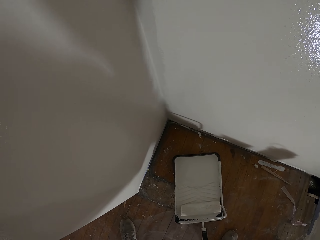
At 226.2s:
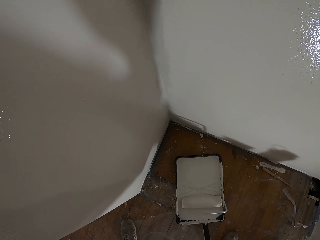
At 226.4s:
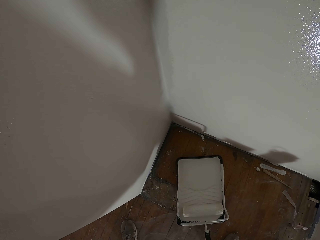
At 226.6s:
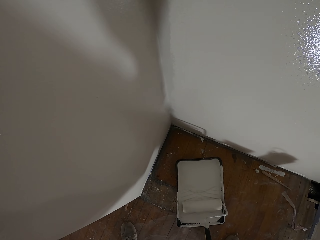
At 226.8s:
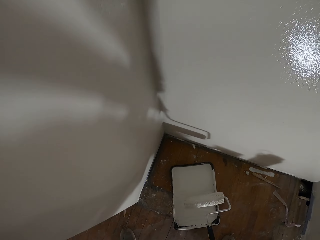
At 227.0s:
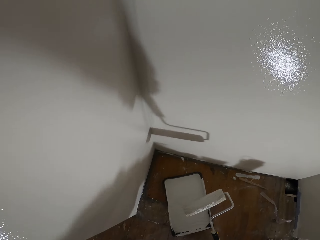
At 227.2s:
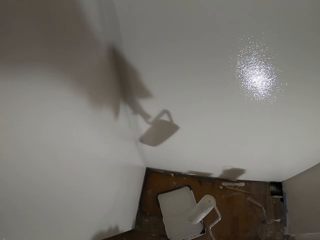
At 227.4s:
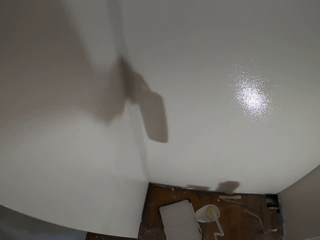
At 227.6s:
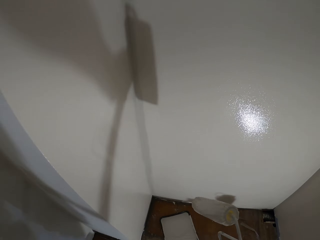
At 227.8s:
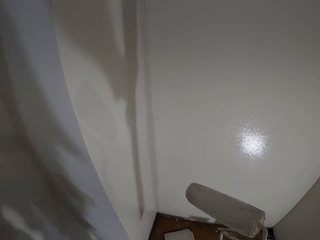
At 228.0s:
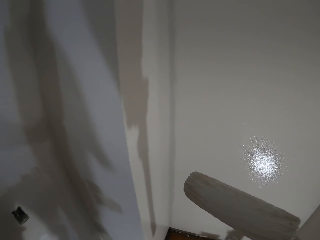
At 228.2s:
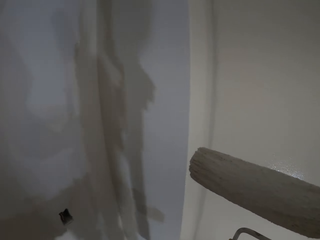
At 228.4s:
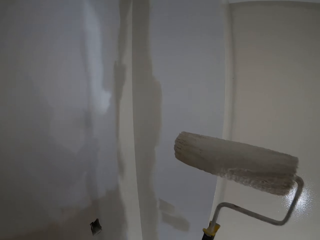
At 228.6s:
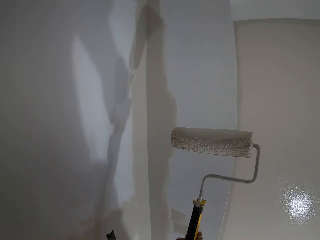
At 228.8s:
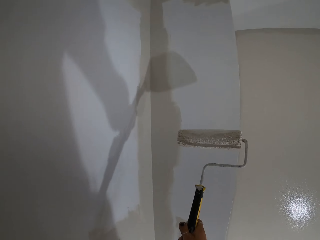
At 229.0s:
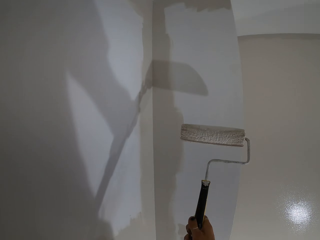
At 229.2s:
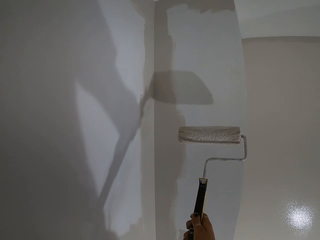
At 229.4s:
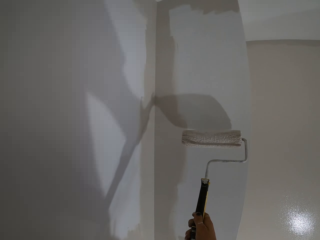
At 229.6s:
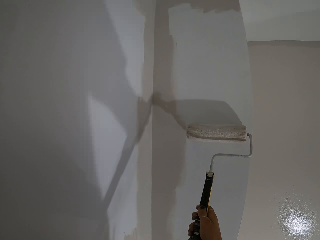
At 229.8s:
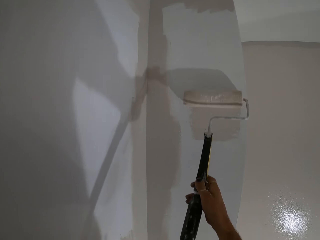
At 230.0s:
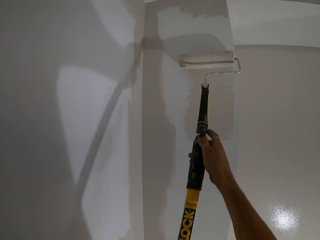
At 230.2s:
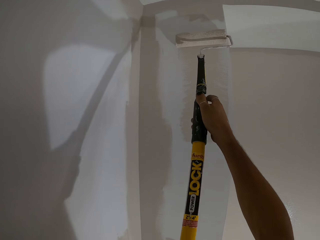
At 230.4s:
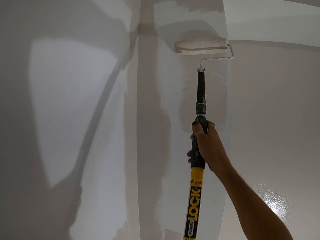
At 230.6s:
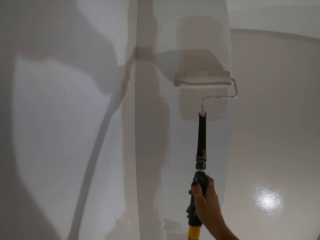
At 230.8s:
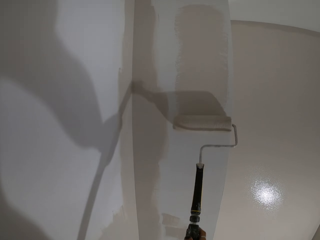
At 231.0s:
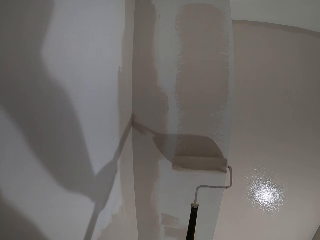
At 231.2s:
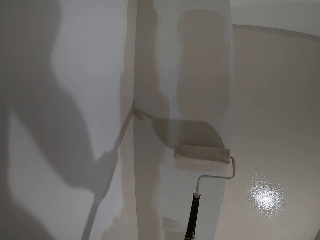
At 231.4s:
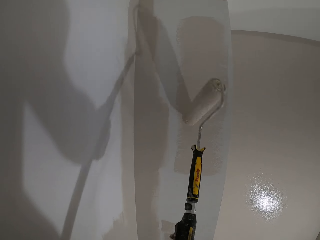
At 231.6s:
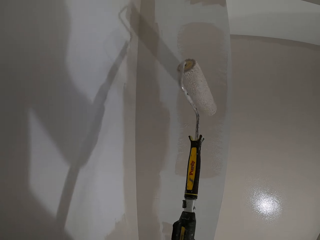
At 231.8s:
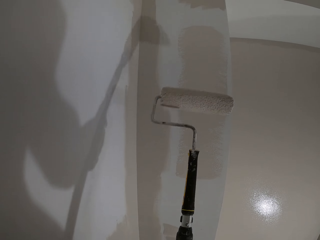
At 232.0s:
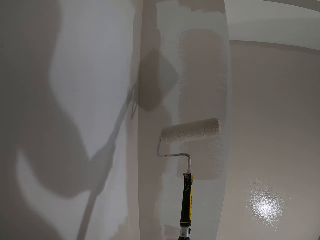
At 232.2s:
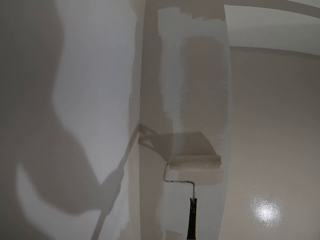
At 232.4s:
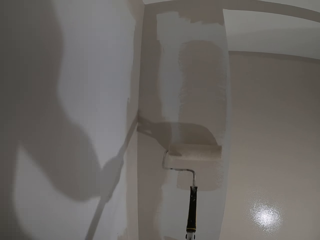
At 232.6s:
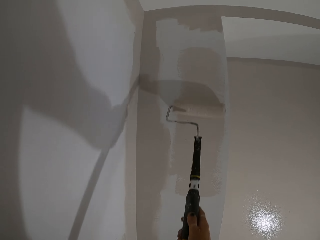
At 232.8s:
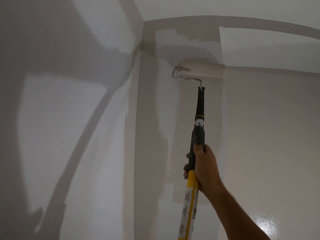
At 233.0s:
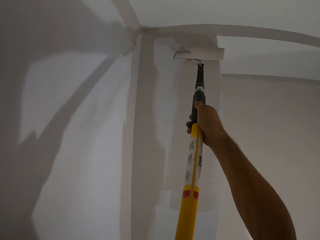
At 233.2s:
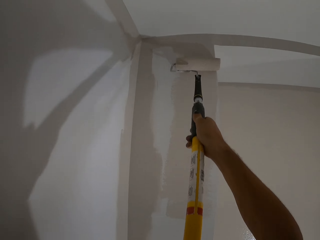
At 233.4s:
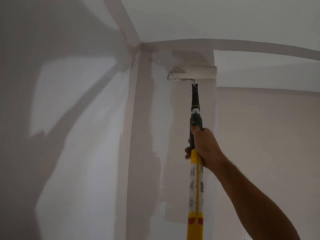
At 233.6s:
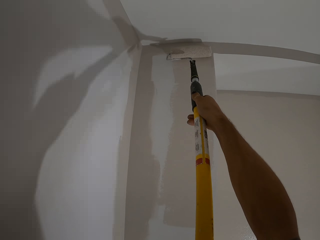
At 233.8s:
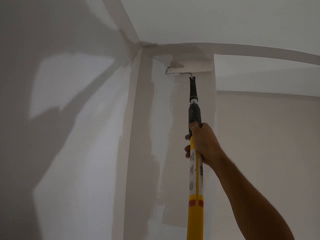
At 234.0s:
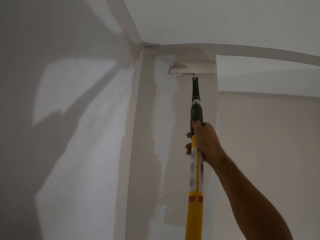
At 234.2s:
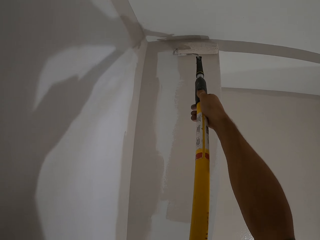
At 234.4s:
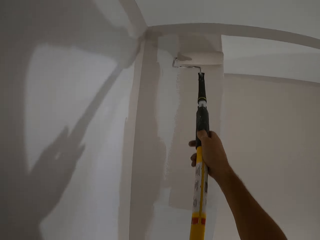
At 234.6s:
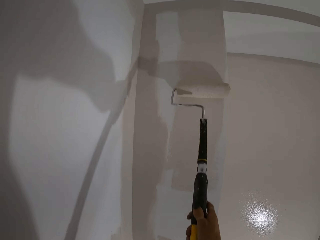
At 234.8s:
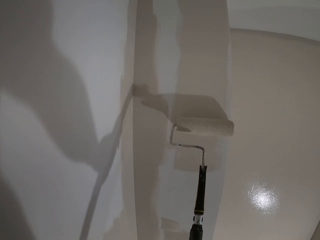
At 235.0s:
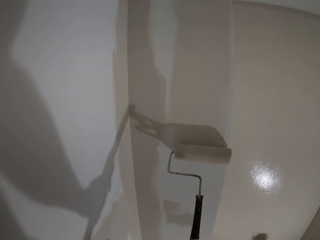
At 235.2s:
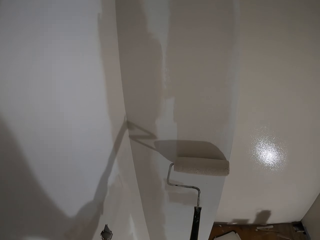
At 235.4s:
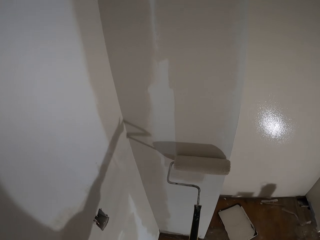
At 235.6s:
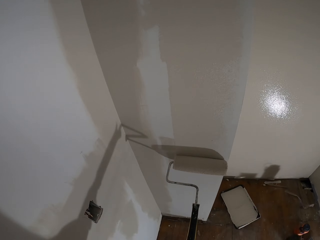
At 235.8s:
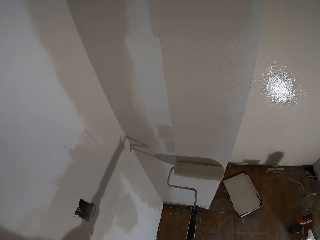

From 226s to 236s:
The camera wearer paints.

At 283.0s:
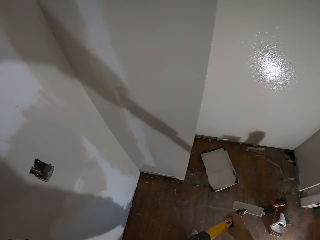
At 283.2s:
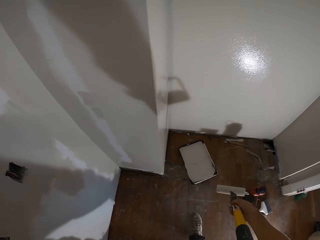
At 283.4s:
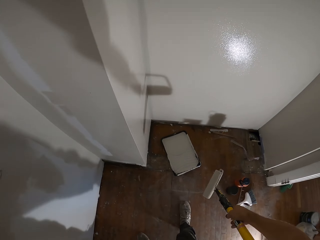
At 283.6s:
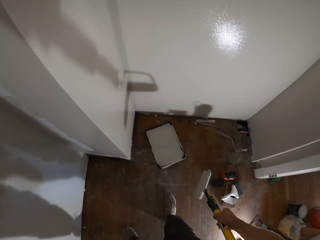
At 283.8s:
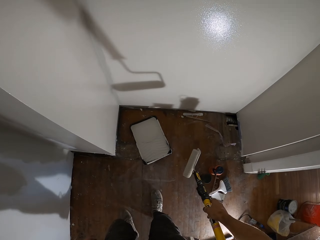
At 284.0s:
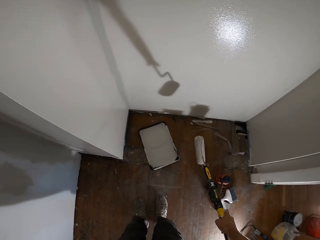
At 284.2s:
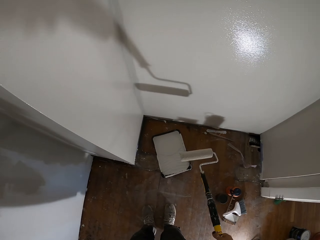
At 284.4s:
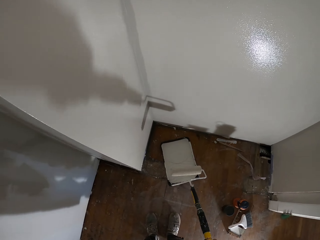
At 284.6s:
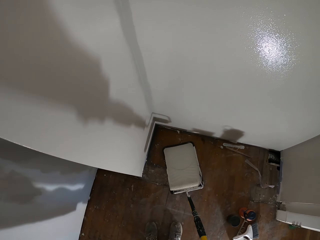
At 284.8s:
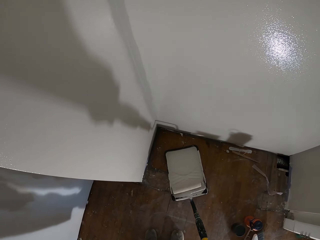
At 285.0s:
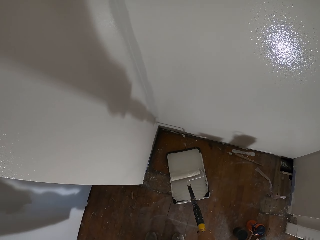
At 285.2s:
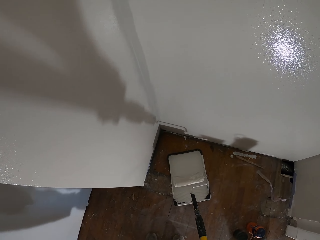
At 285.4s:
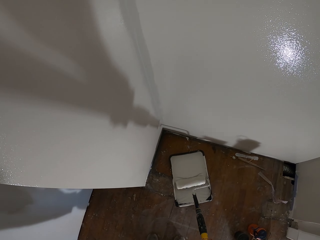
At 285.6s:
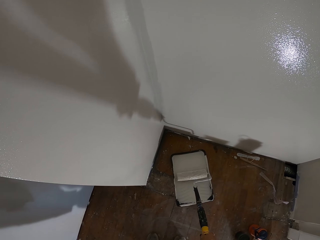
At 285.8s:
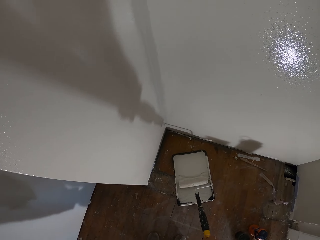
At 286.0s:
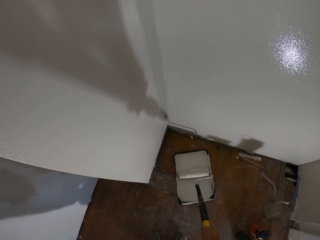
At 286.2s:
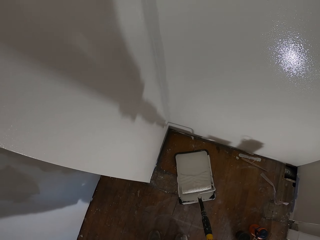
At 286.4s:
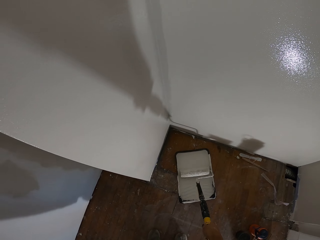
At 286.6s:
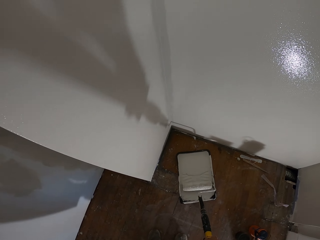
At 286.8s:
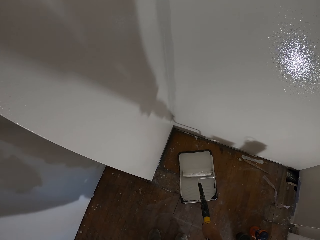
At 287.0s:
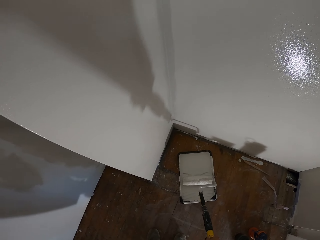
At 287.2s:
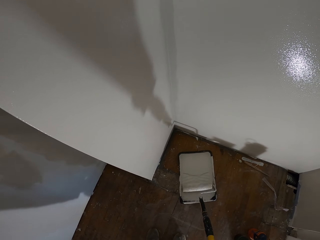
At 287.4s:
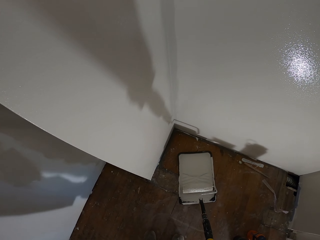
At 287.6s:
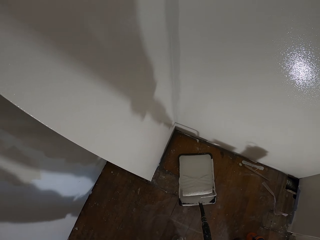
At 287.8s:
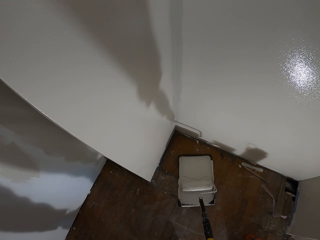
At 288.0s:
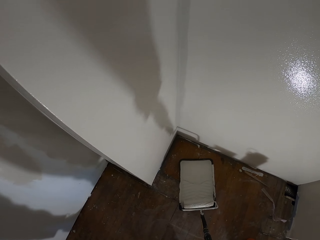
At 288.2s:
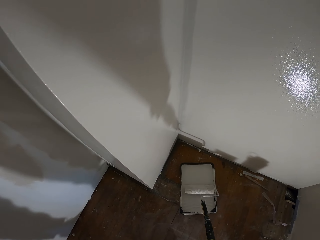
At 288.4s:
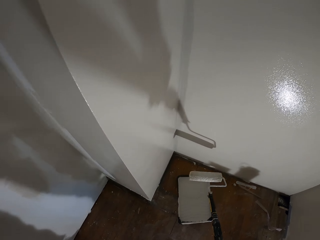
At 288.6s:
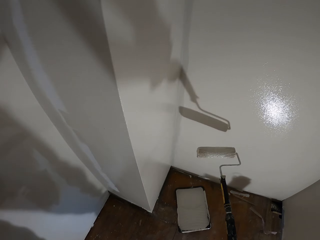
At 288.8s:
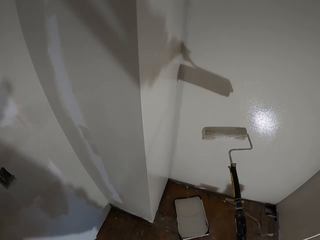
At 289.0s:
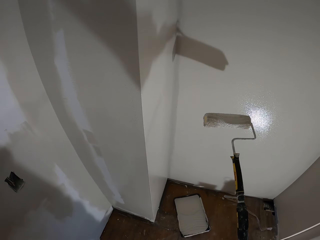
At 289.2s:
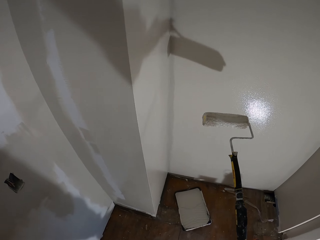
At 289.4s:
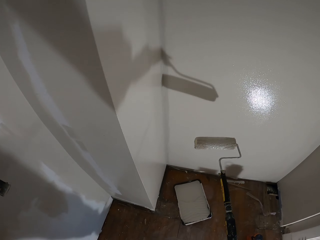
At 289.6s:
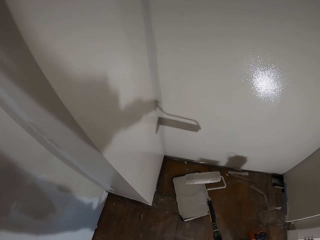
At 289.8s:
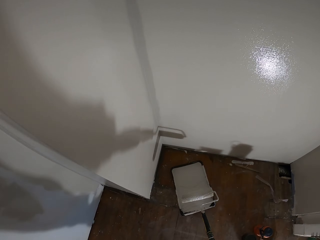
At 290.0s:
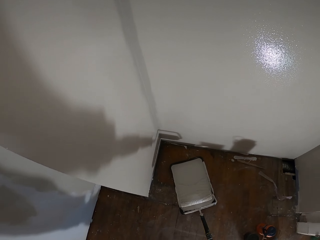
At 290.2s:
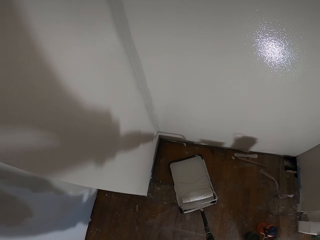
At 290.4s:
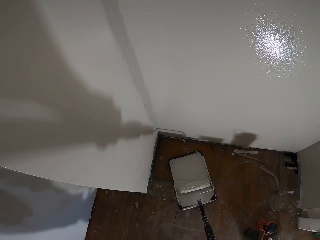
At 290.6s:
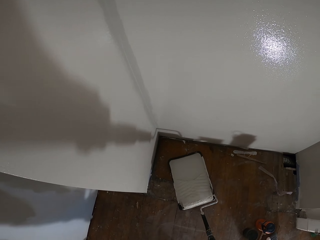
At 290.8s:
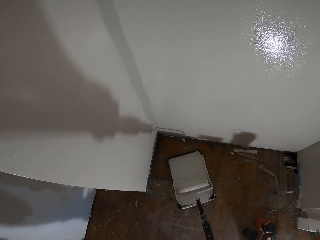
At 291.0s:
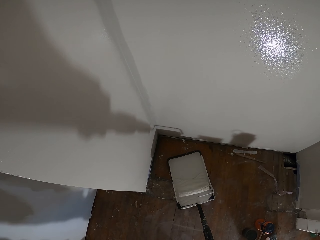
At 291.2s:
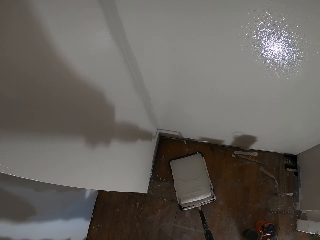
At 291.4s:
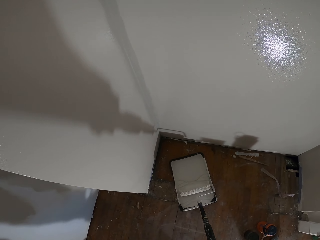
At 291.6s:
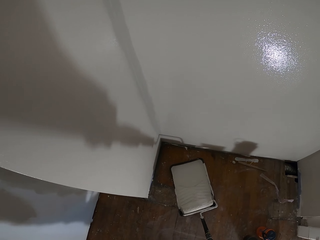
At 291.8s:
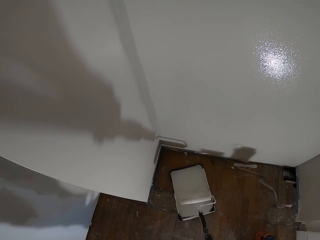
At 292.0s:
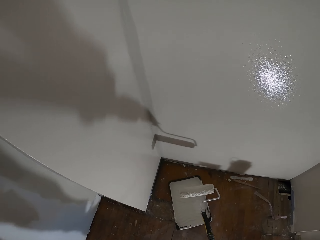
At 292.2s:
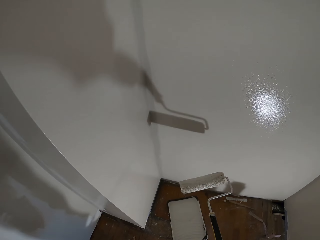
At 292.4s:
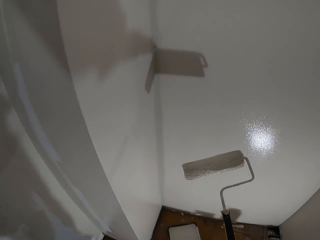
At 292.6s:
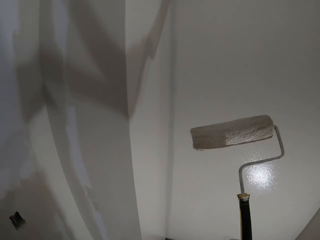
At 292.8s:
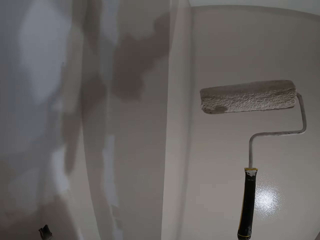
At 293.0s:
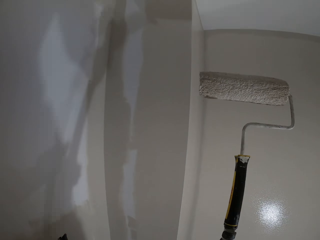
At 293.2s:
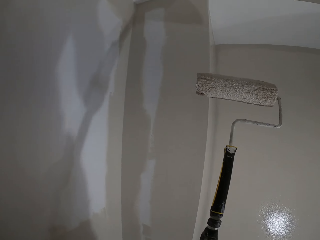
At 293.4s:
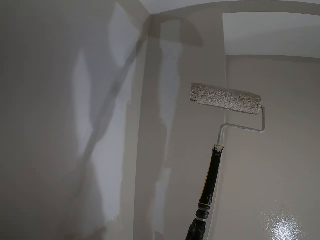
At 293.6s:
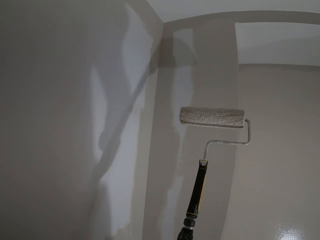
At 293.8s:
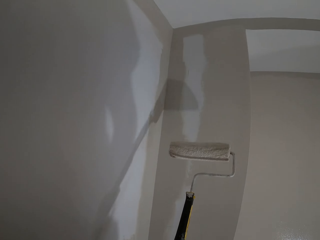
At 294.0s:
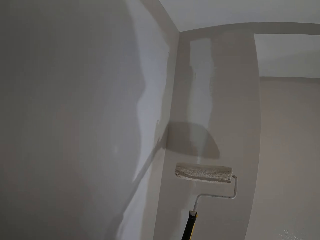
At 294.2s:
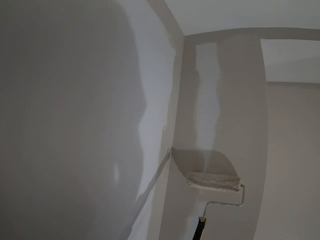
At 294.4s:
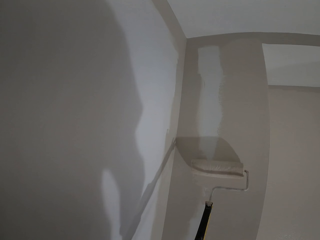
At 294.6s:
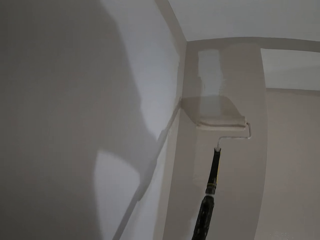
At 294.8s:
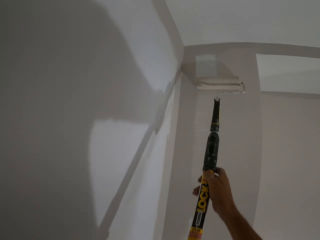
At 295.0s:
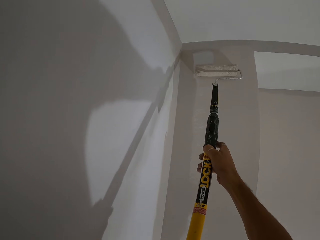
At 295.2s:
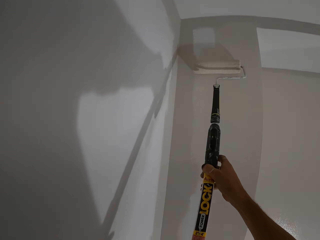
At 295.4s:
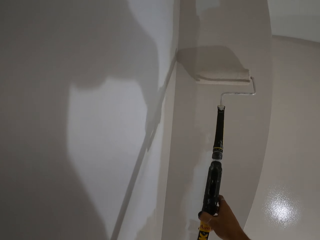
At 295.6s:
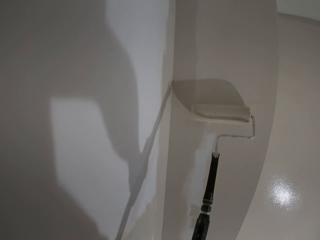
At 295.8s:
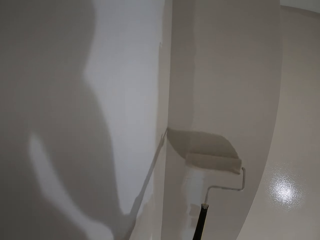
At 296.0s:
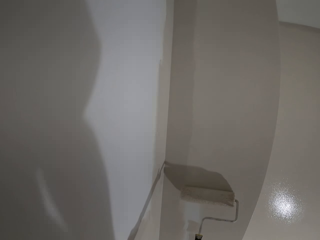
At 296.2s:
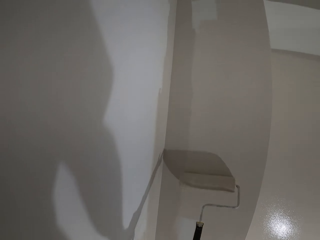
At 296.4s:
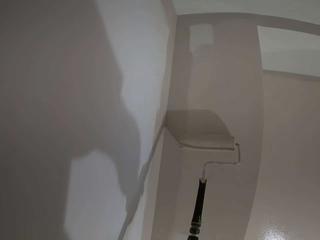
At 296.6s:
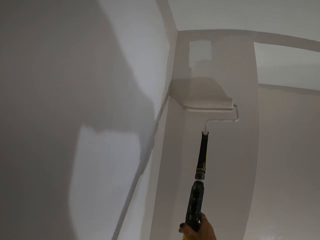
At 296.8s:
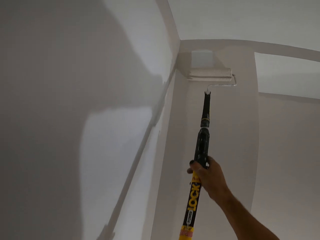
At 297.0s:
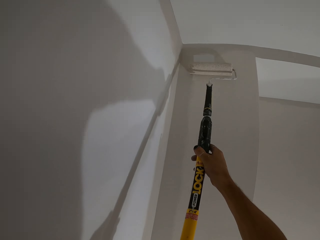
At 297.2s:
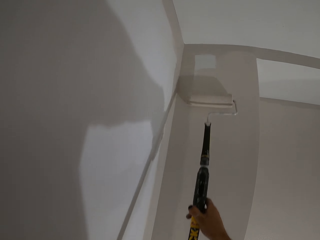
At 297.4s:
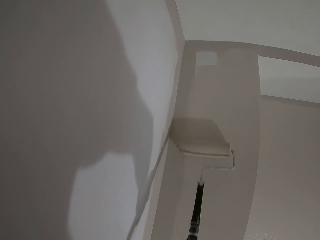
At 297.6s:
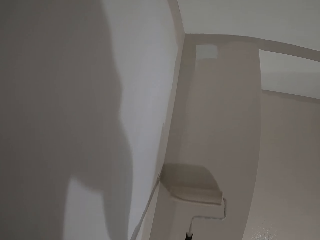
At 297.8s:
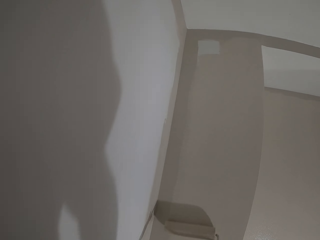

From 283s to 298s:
The camera wearer rolls the paint roller brush on the paint in the basin. They pick paint from the paint roller tray. They paint on the wall.
